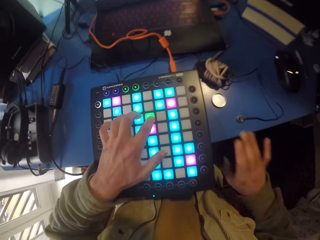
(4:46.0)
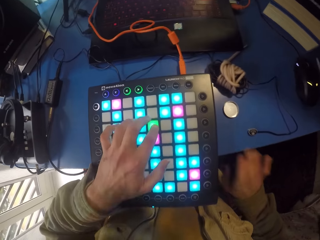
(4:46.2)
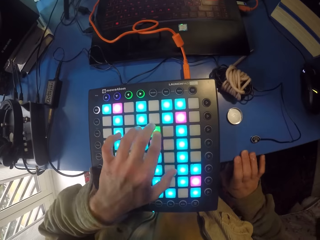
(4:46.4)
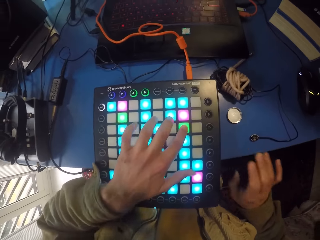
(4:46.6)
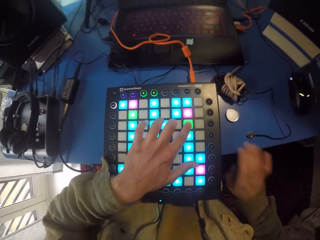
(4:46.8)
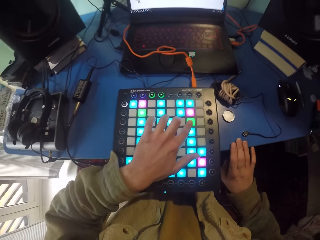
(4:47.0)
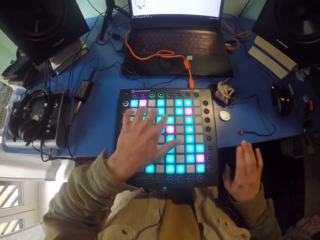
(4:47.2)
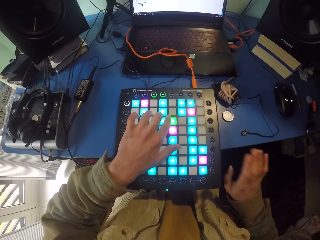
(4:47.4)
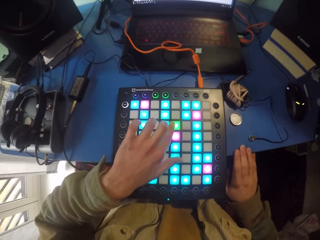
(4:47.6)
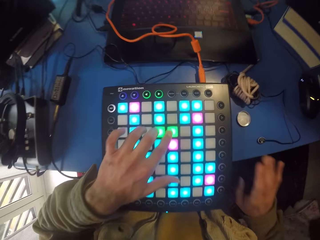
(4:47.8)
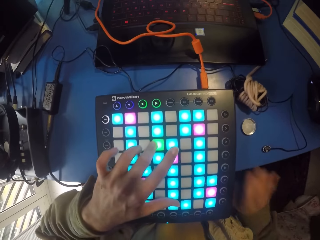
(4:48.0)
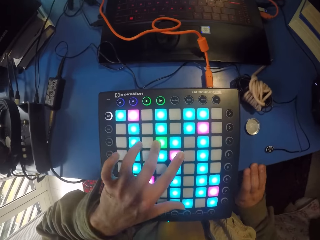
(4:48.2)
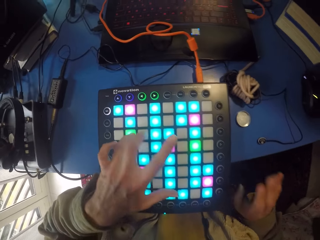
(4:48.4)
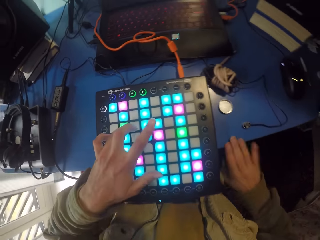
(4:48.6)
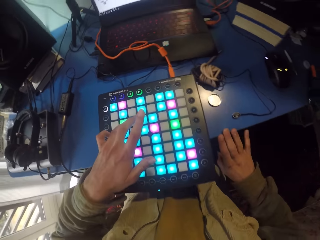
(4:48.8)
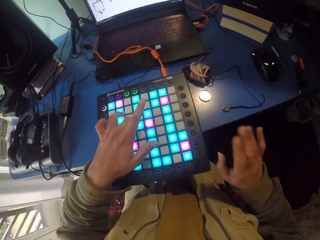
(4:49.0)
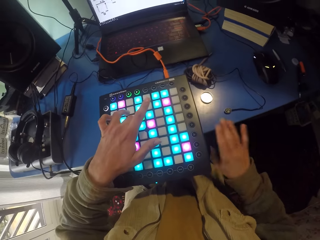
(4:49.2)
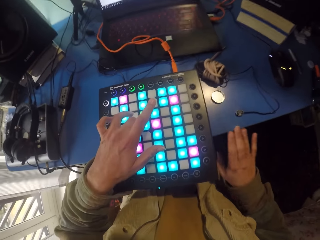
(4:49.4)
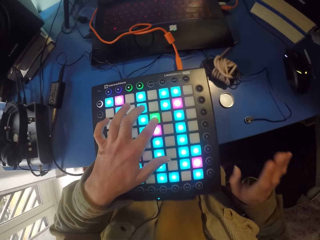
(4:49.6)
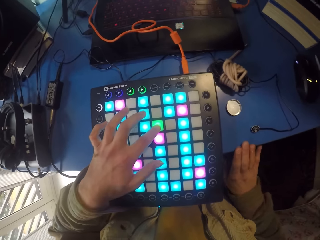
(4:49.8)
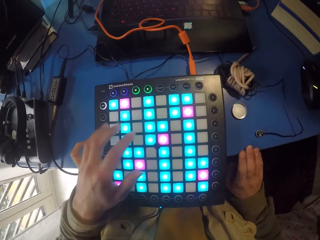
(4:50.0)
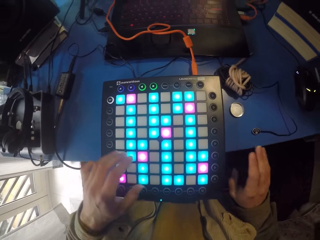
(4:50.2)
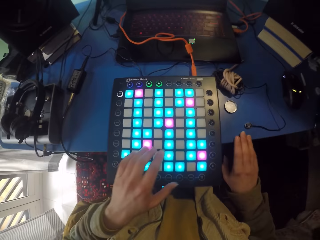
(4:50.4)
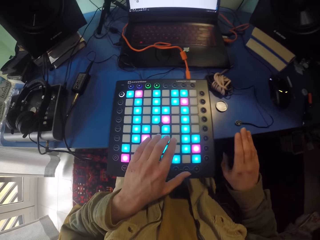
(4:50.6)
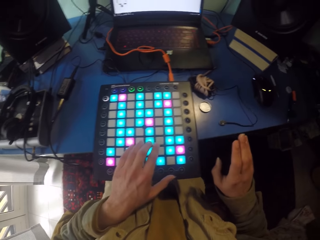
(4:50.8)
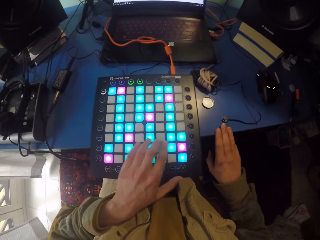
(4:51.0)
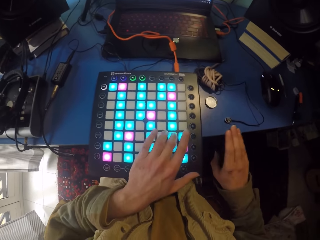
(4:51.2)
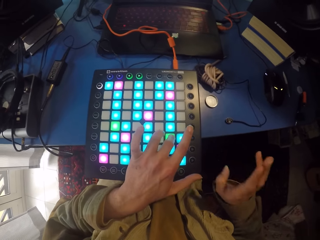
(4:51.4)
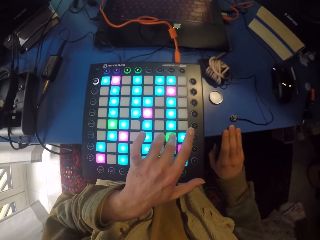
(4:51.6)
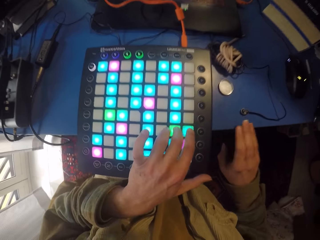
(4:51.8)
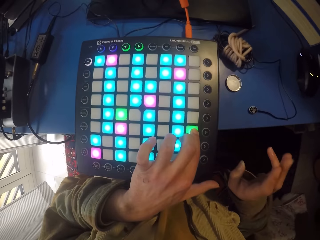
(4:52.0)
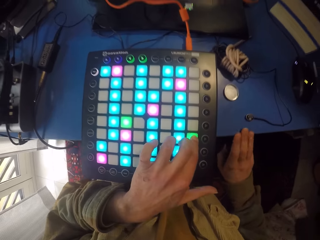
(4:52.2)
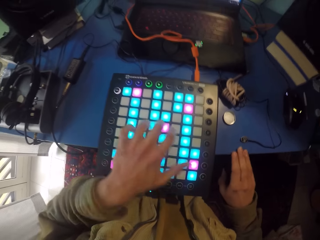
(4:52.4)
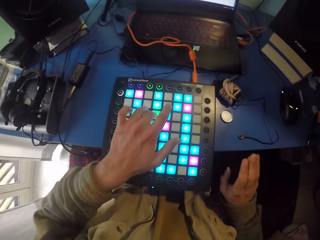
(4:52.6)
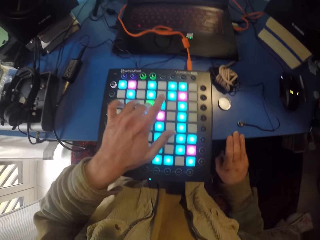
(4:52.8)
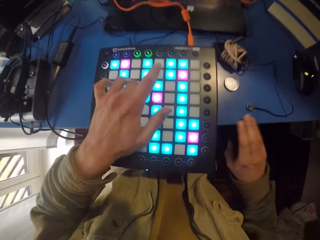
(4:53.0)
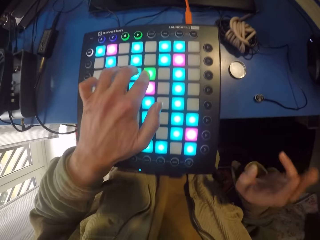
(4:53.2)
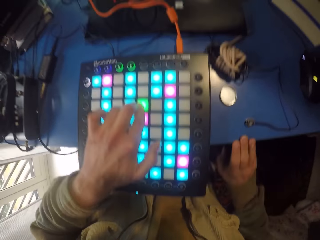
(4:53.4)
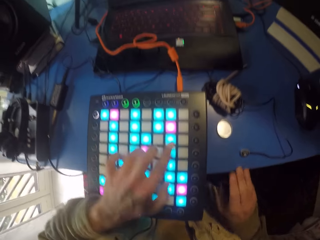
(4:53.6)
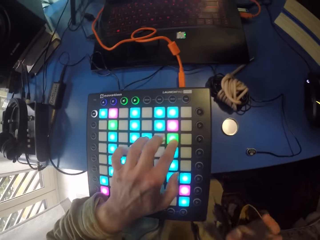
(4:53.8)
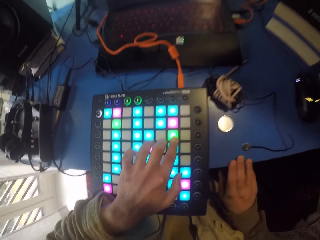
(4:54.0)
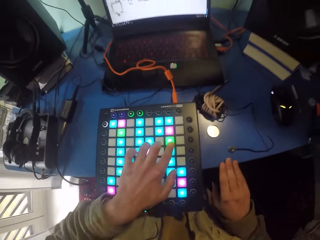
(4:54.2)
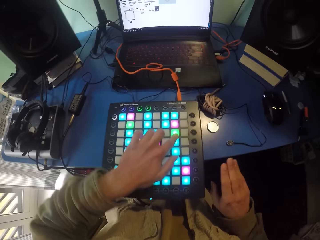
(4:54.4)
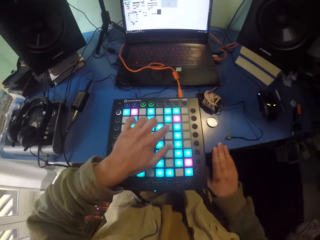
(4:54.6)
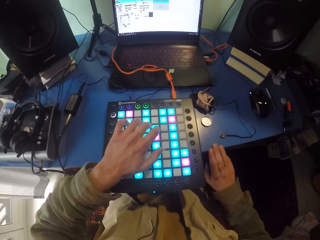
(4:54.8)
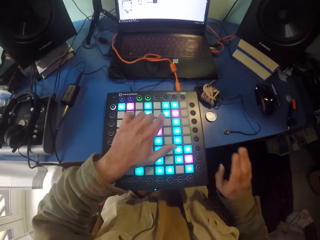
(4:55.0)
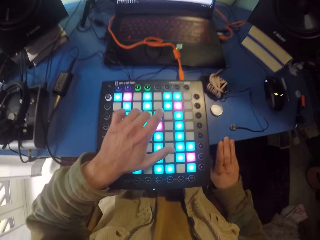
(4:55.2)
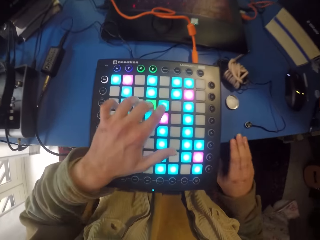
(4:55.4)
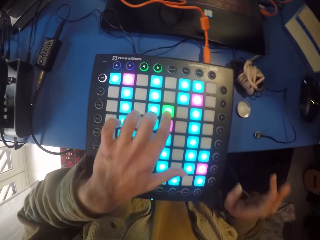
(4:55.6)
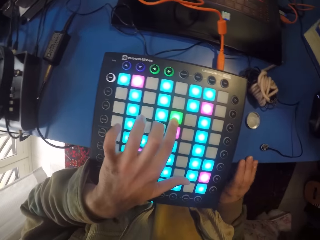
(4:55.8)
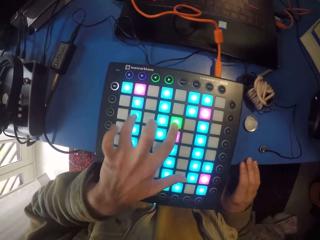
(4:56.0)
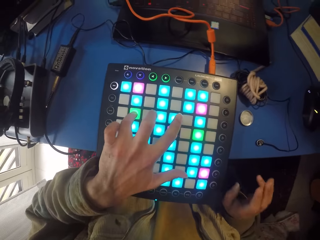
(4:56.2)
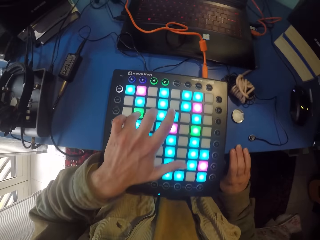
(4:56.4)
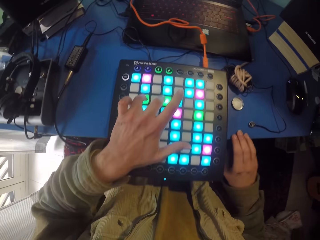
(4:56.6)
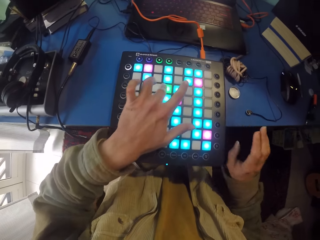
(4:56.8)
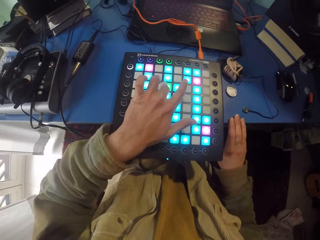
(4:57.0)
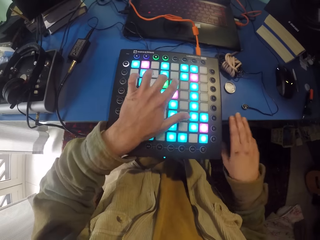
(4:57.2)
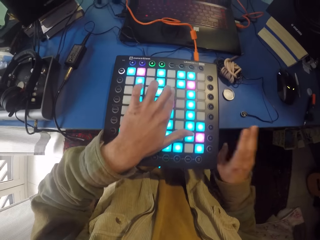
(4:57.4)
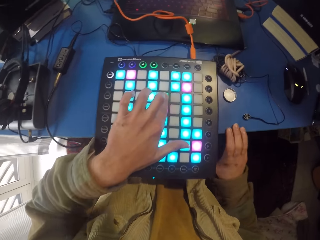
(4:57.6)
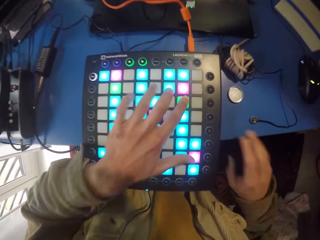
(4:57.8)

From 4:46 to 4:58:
The camera wearer moves to other keys. They press the piano as they tap the table.

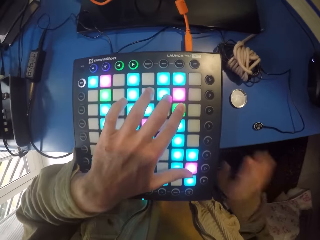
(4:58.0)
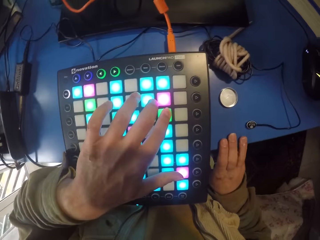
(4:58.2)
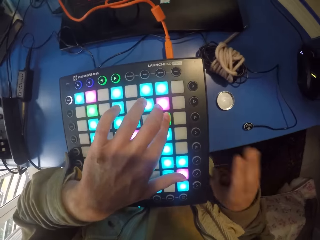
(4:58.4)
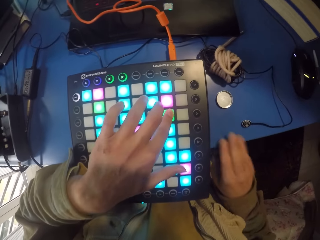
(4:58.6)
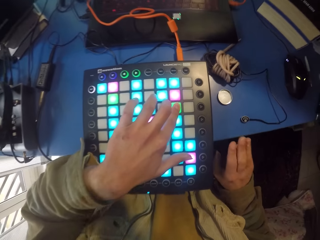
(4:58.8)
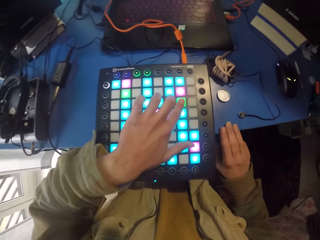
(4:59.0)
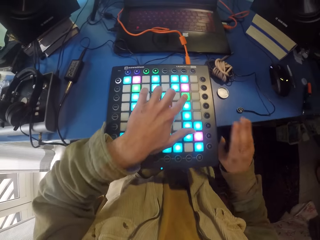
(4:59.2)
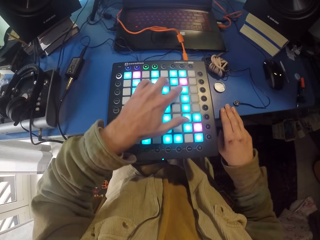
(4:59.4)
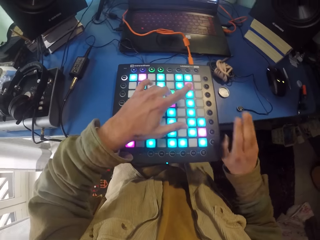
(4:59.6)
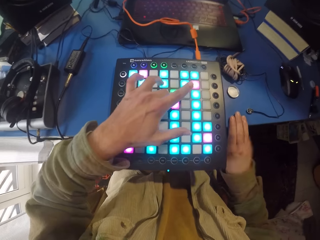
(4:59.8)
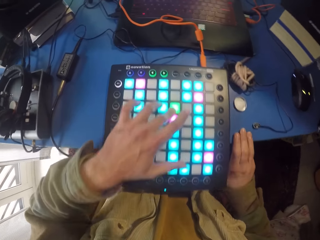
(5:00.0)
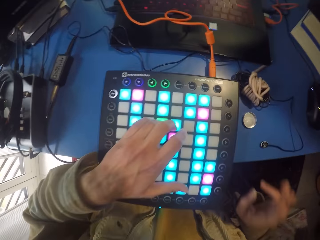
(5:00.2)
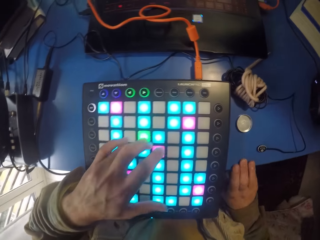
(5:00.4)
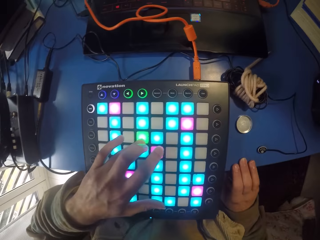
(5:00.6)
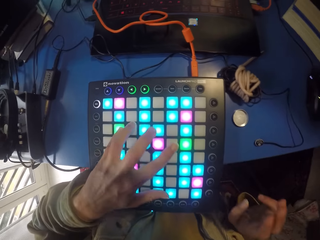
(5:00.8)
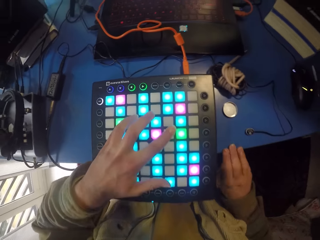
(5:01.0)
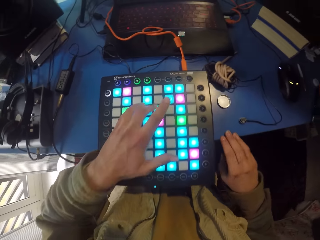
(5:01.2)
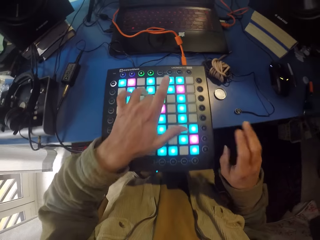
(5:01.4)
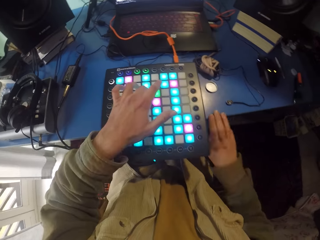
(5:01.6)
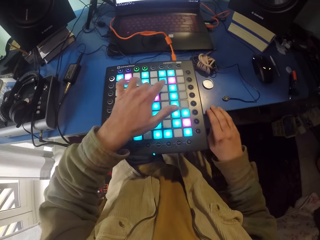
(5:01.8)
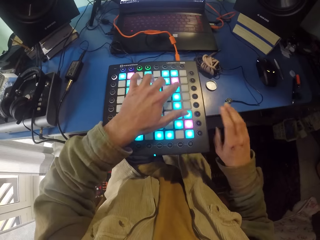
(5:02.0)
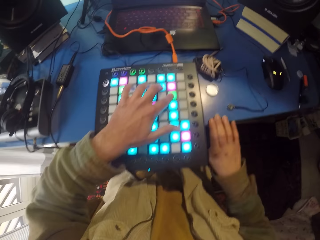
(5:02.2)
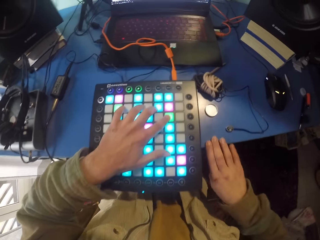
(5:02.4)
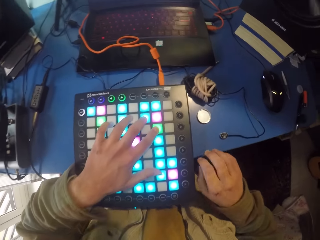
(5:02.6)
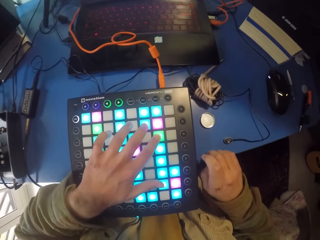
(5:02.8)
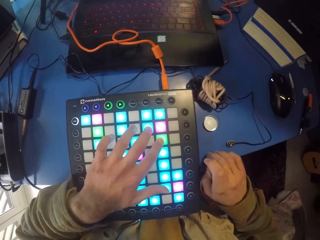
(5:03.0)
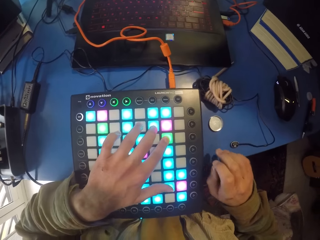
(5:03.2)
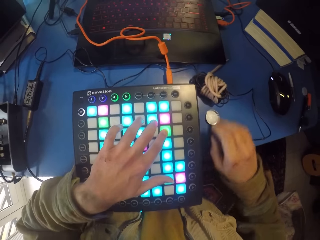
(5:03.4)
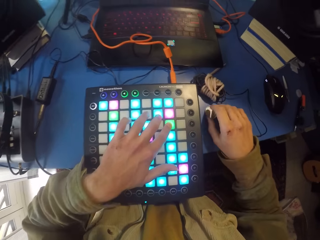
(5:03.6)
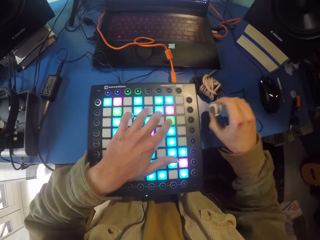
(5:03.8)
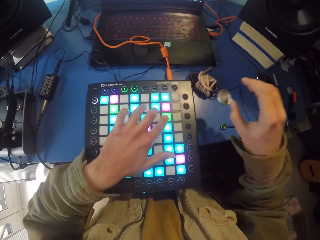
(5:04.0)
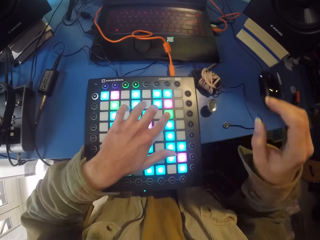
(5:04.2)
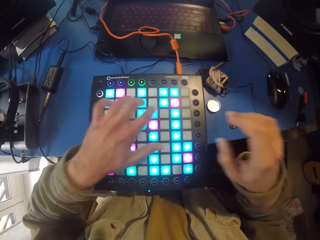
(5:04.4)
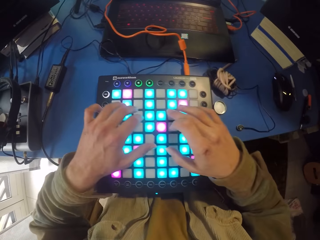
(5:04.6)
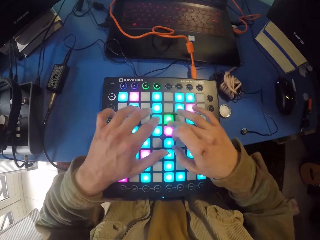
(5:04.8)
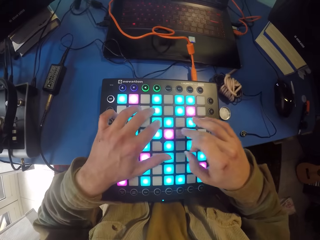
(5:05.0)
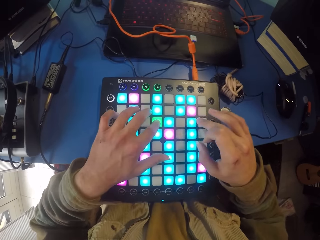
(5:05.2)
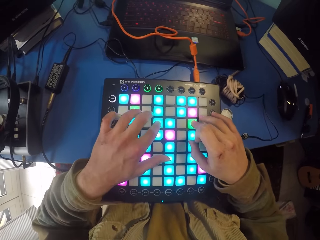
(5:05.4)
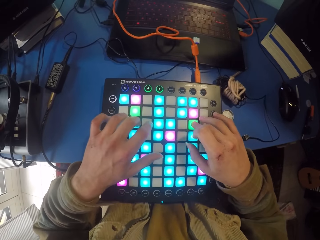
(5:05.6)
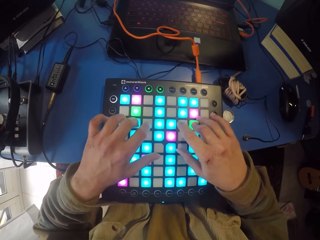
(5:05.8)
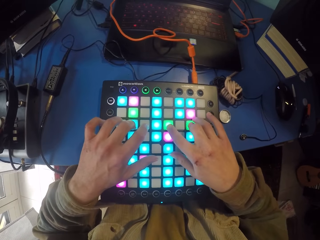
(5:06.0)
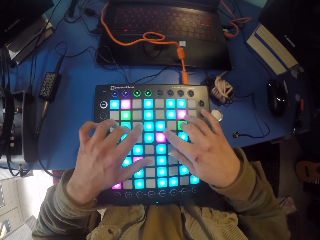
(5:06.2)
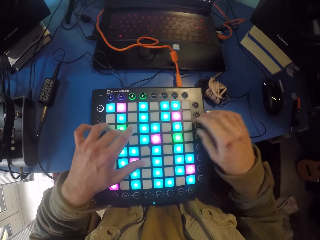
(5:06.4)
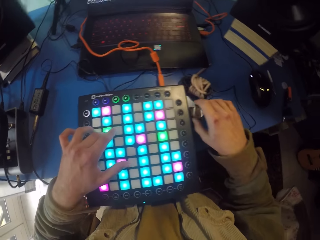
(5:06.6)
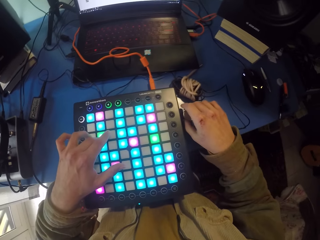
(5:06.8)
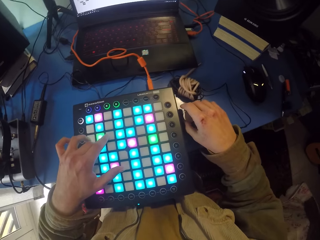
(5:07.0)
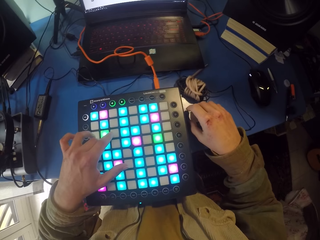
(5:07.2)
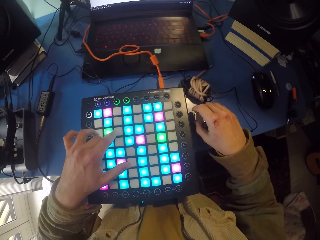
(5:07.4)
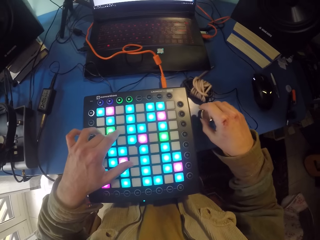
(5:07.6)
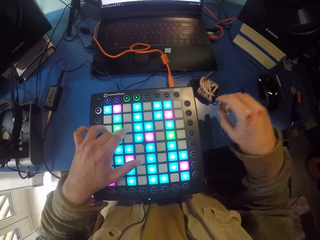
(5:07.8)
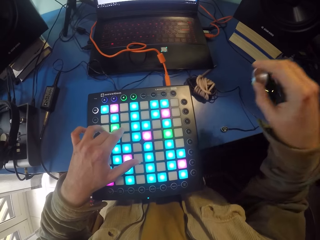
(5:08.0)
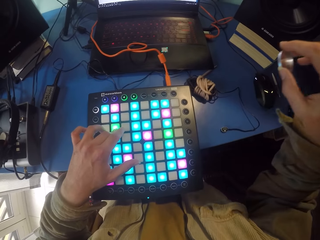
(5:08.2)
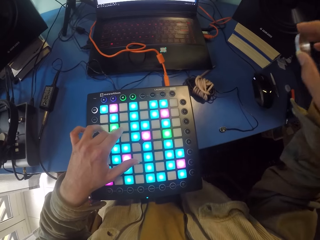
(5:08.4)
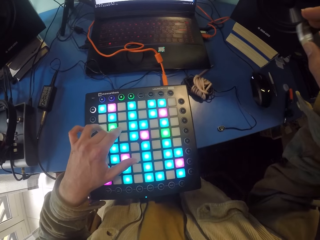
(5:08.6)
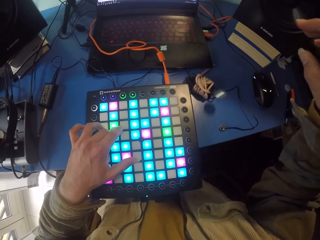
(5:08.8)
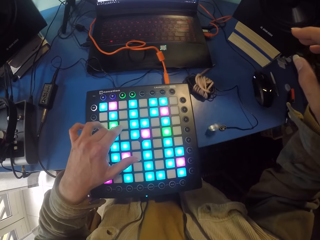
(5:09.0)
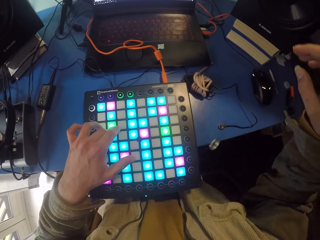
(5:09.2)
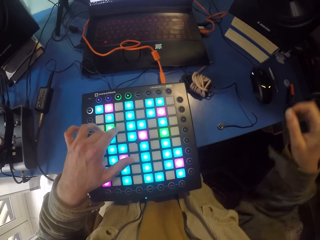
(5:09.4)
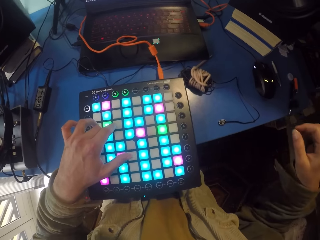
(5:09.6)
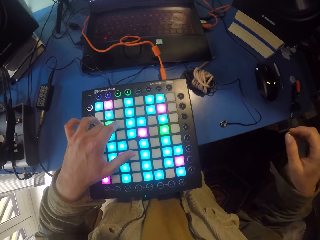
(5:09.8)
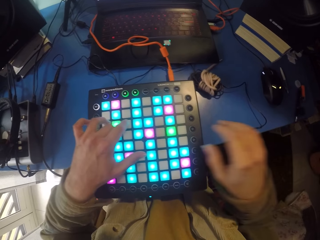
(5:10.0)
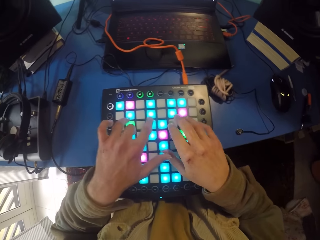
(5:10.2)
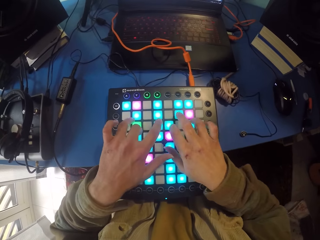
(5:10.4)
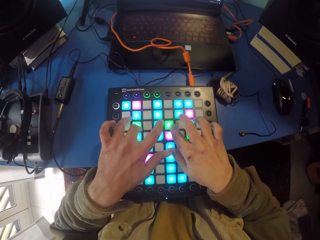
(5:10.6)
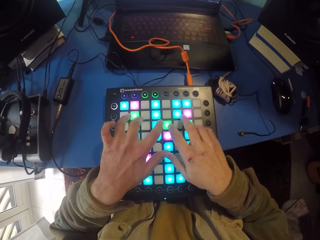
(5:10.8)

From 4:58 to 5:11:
The camera wearer lifts a bottle top and leaves it in the table. They touch the launchpad with both hands. They pick up the bottle top. They lift the bottle top and leave it.
